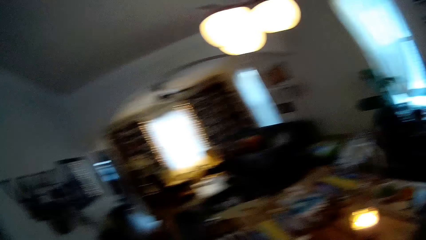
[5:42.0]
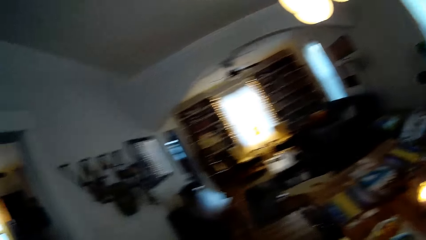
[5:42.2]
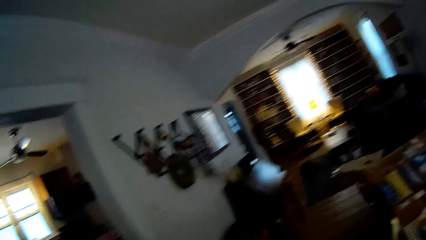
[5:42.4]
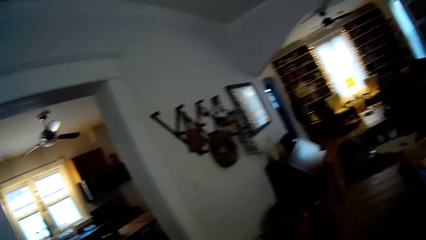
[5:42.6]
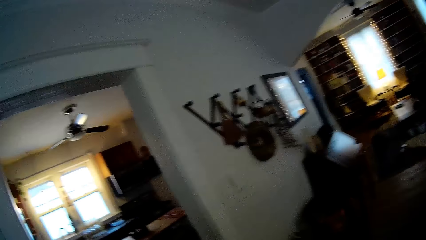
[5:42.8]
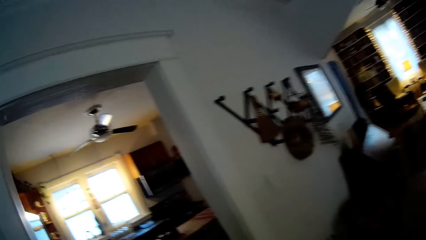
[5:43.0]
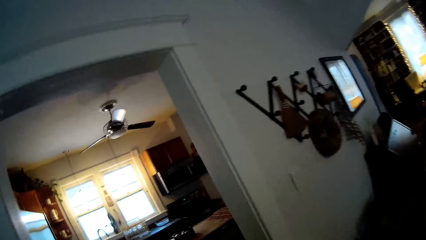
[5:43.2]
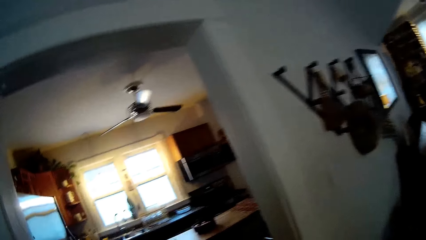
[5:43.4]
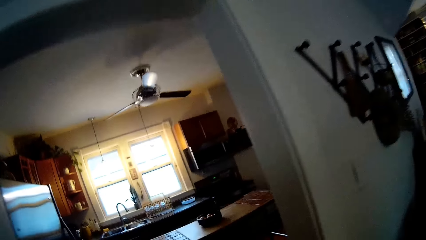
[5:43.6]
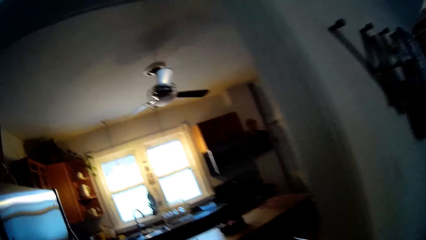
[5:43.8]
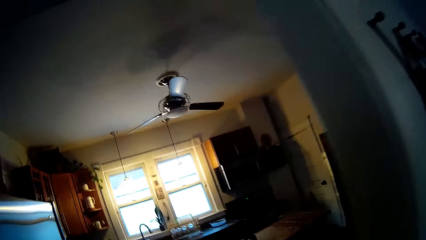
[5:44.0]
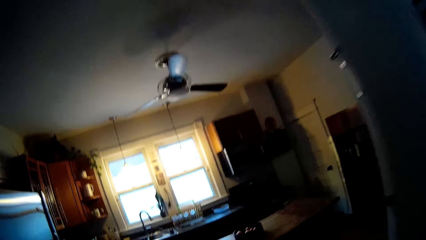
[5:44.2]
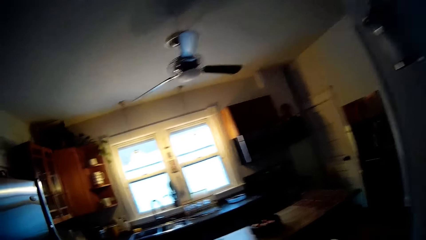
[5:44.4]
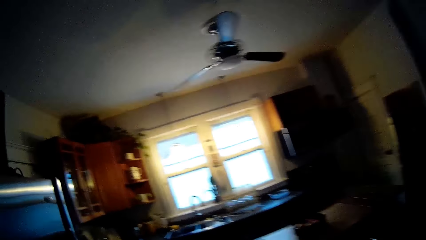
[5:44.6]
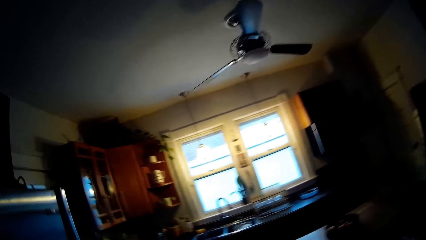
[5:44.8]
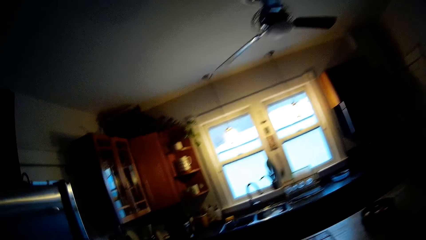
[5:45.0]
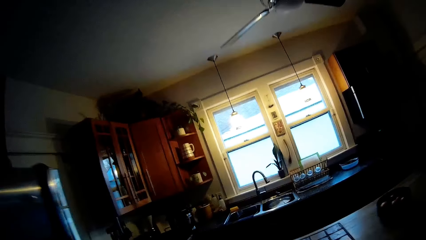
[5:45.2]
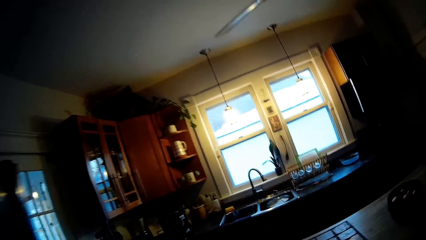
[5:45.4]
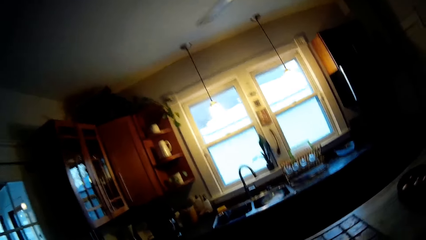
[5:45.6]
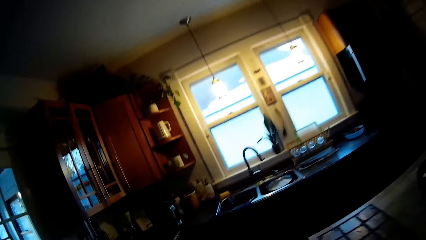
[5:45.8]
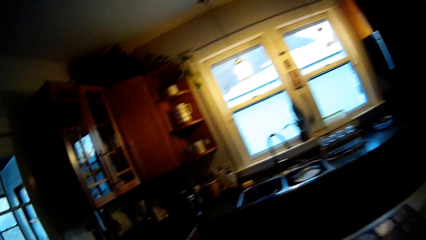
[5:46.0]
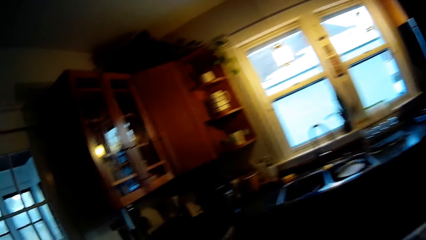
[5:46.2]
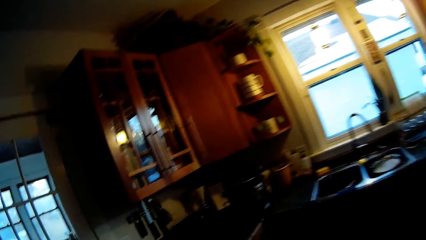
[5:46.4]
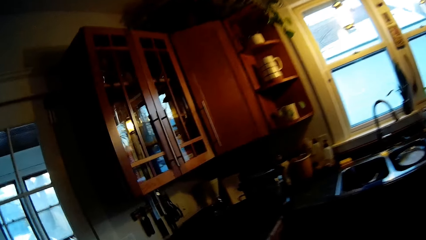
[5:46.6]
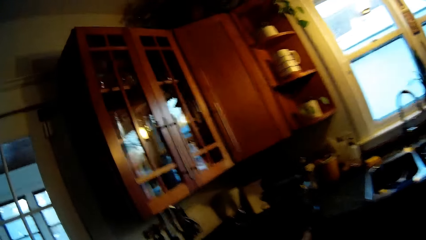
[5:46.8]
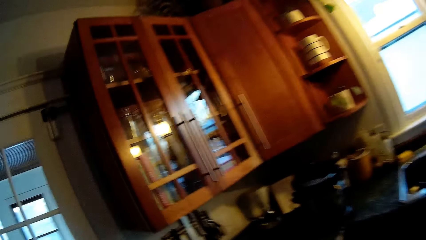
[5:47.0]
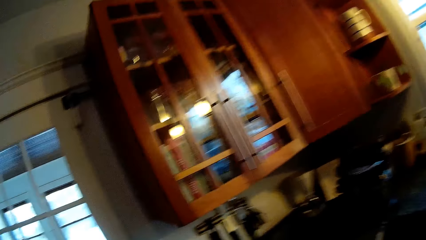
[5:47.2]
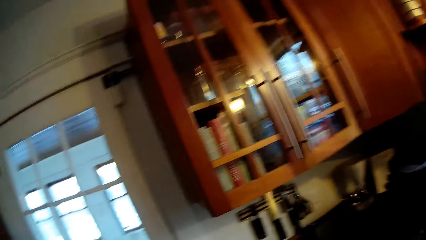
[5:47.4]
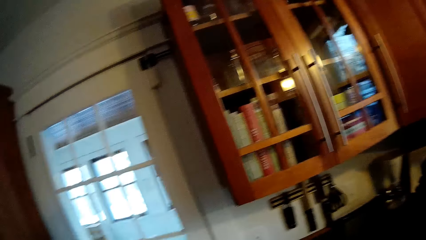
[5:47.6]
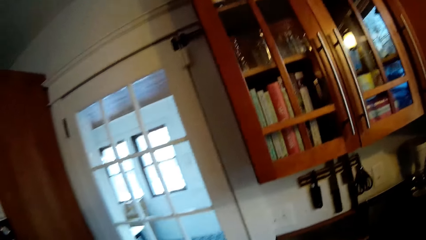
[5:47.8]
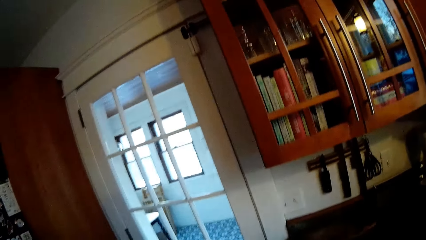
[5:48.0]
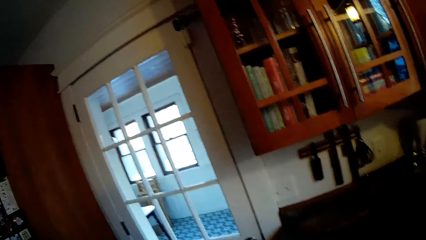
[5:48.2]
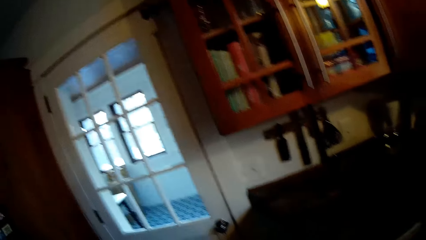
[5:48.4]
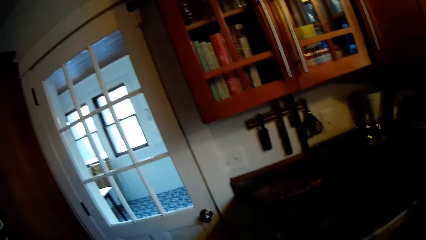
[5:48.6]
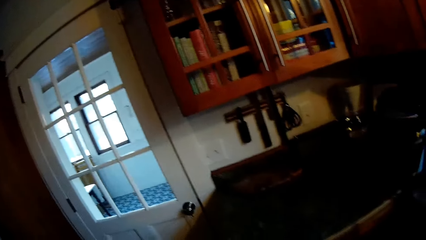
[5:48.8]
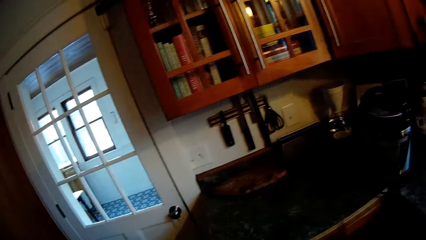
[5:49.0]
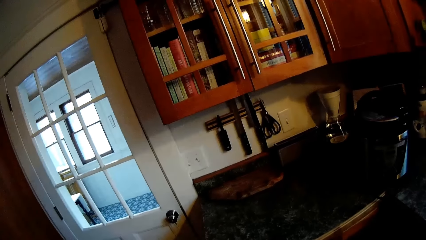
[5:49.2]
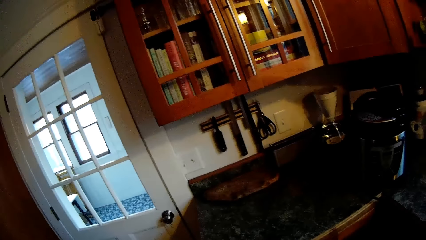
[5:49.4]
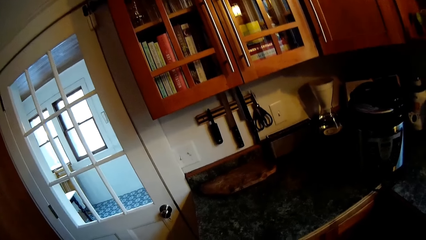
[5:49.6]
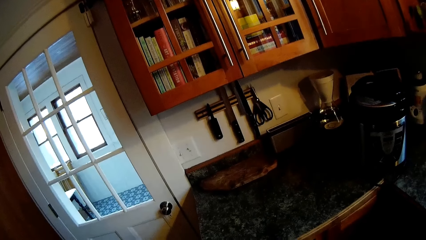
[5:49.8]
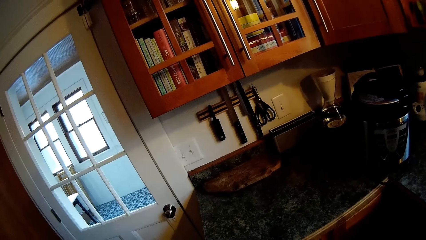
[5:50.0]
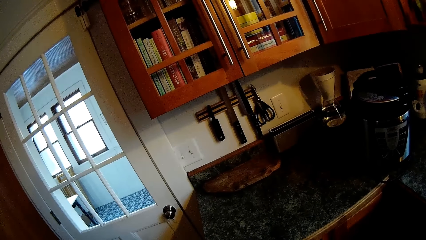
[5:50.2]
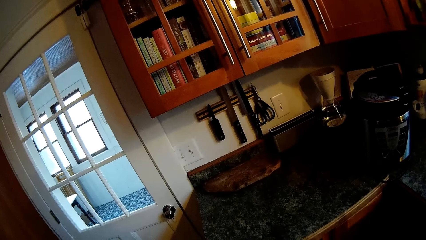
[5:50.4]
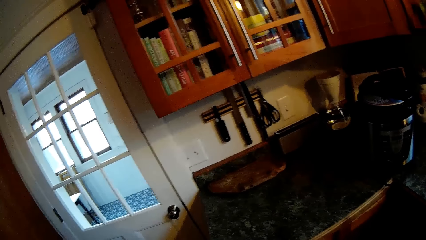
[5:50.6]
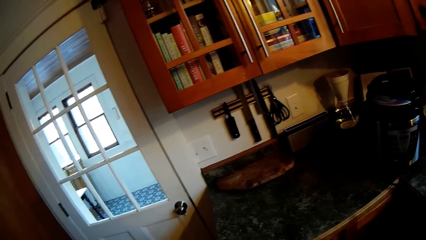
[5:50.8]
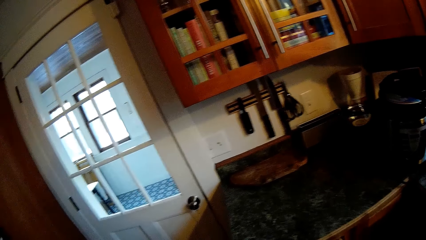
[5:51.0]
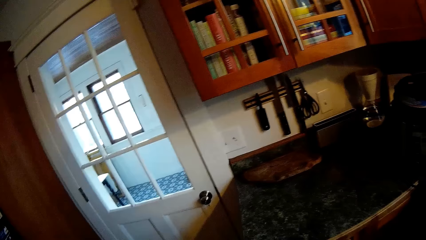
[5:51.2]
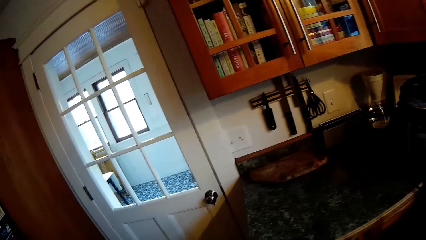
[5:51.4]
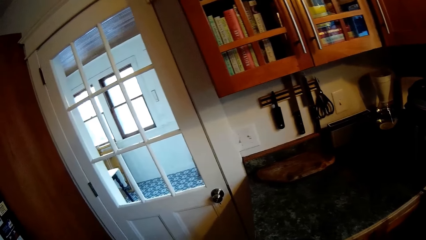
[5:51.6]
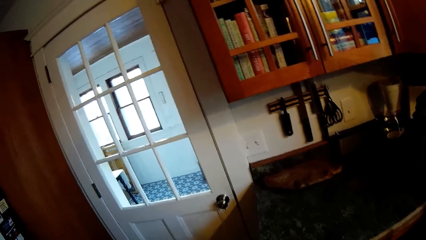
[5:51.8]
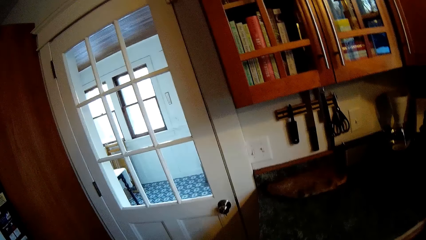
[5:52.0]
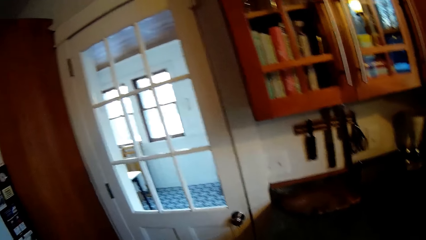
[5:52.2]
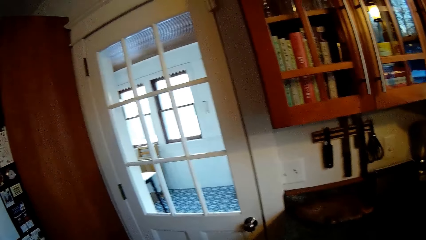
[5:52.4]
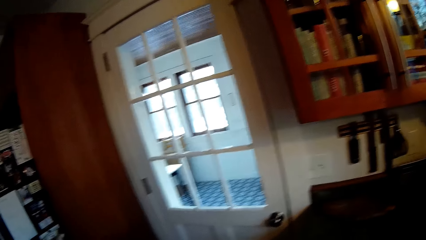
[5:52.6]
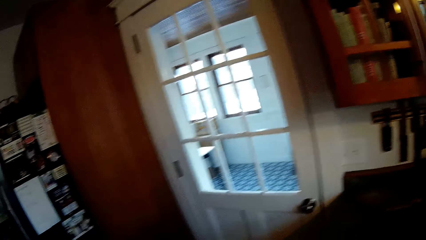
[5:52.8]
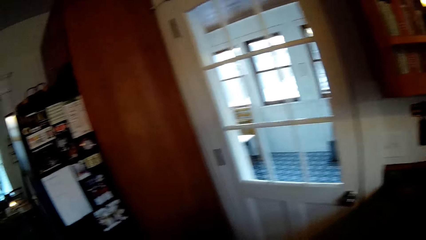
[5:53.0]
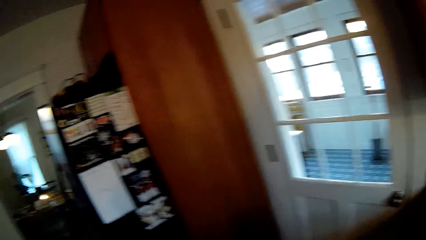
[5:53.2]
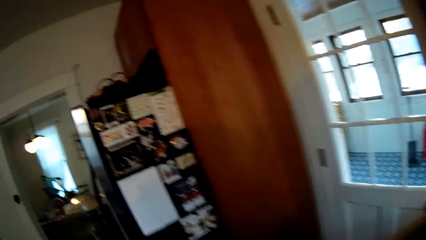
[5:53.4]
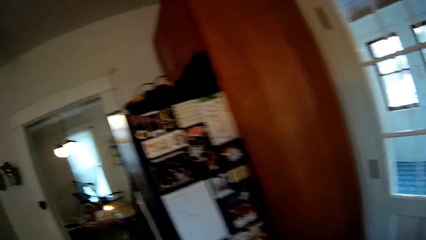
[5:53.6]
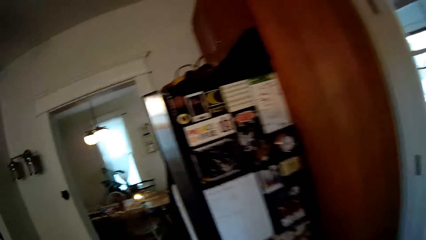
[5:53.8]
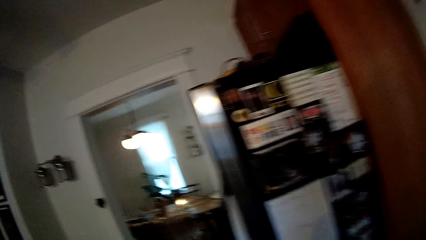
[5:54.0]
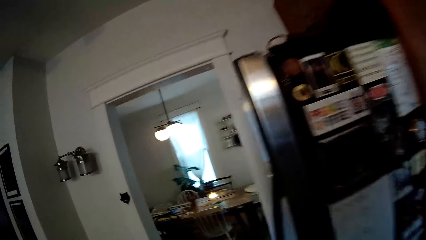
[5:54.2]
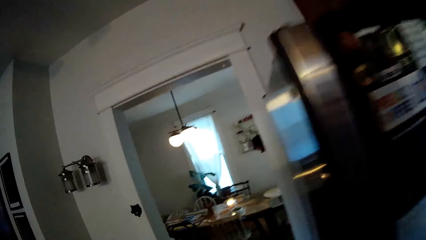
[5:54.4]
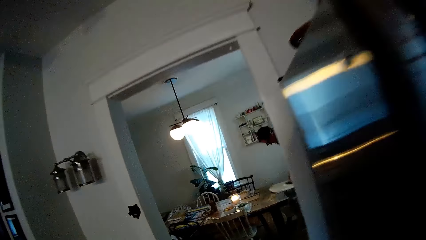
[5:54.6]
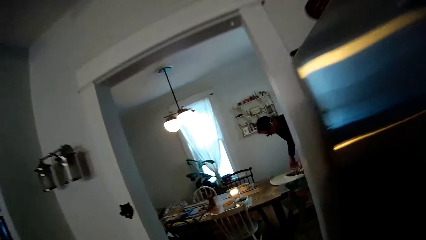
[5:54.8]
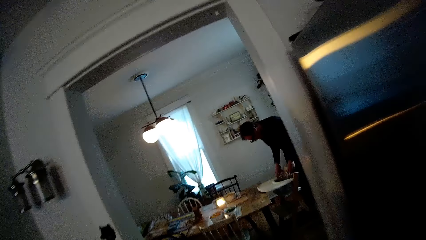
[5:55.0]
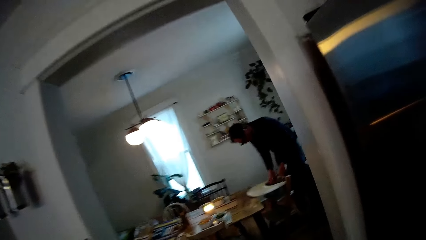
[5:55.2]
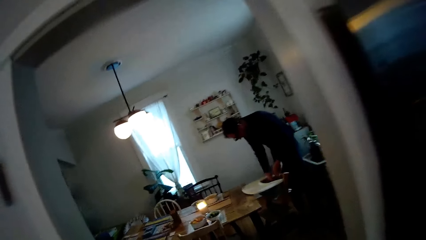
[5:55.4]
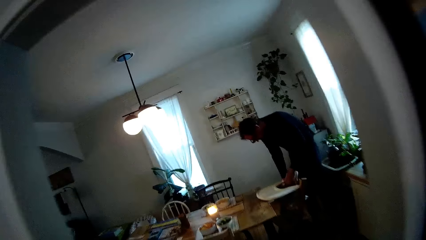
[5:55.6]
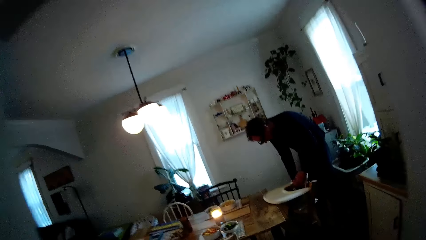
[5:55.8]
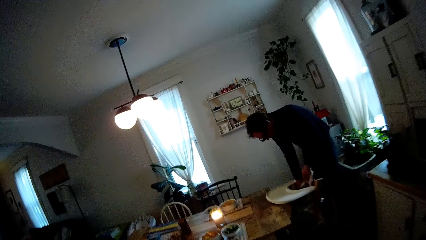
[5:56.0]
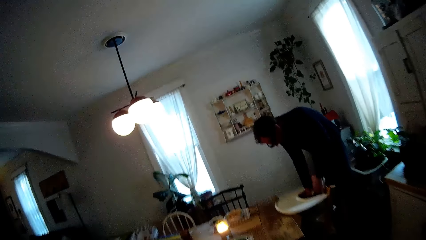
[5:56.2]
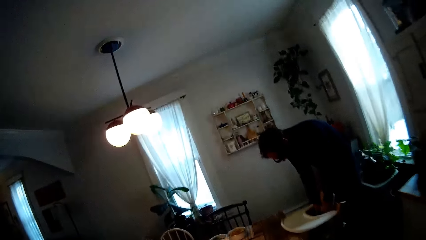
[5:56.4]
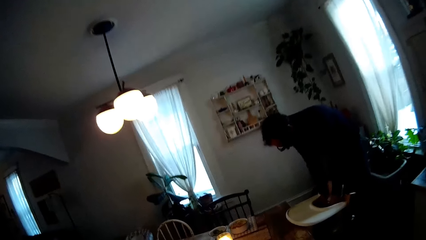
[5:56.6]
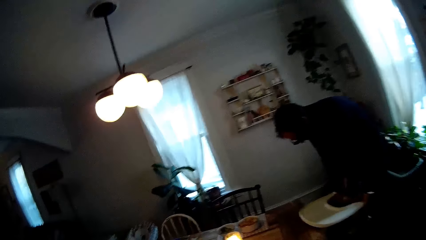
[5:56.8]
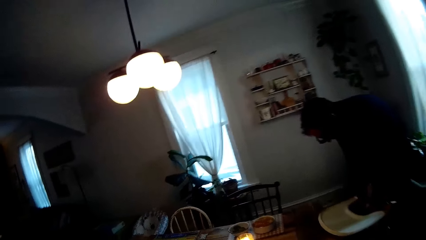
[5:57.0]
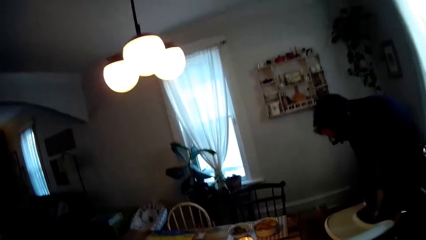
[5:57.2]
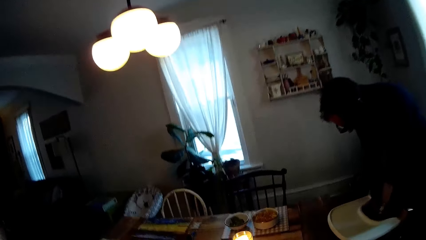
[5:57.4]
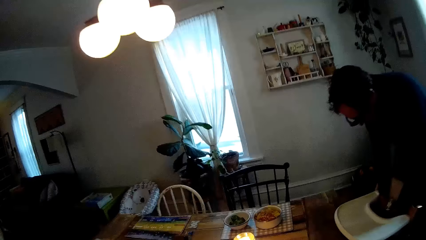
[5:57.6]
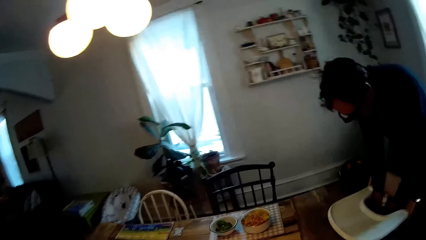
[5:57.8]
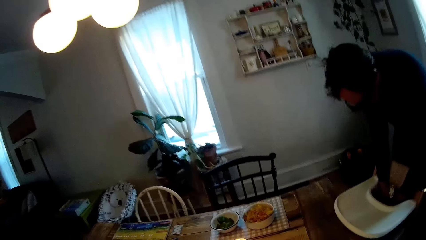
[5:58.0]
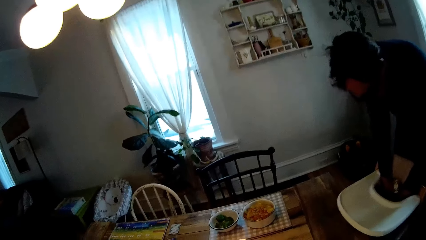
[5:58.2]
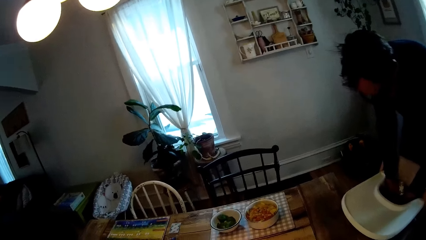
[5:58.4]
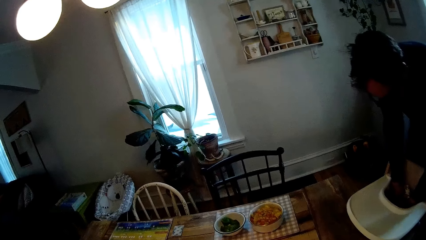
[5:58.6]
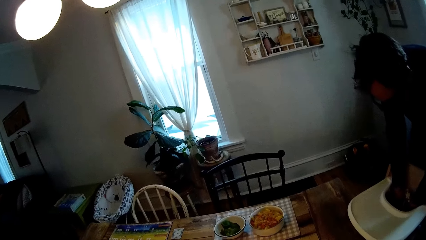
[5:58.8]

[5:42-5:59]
The camera wearer walks into the kitchen from the dining room. They pick spoons from the countertop. They turn towards the living room. They walk into the dining room from the kitchen.
